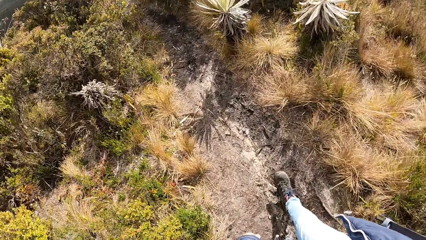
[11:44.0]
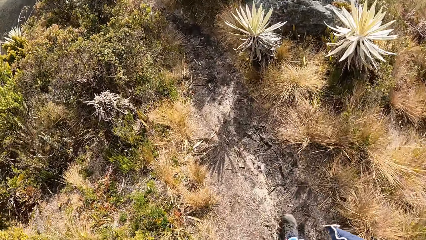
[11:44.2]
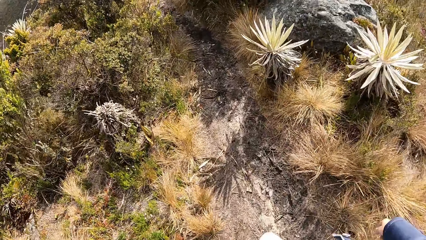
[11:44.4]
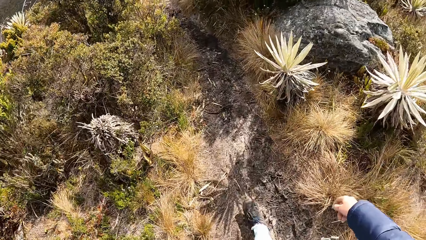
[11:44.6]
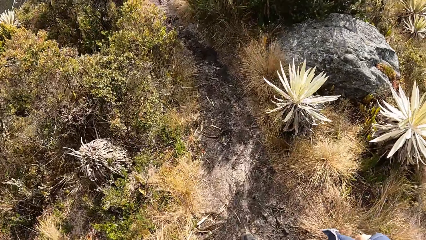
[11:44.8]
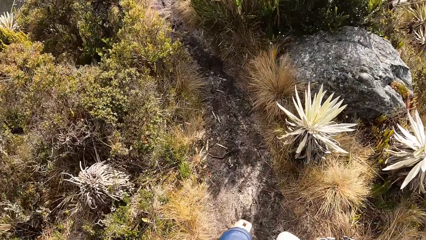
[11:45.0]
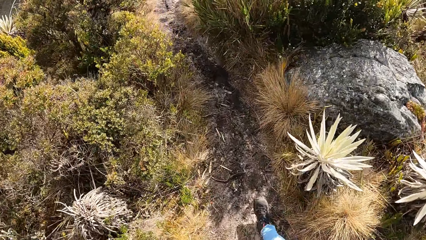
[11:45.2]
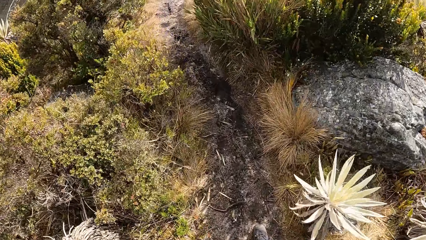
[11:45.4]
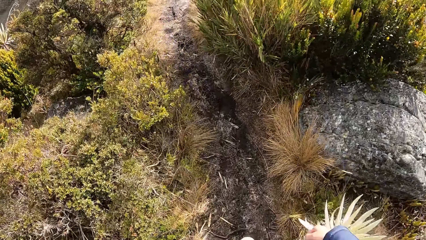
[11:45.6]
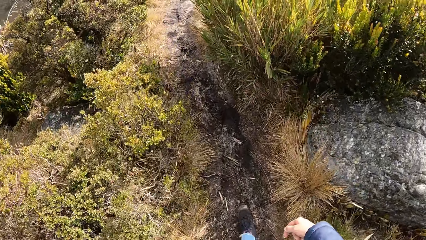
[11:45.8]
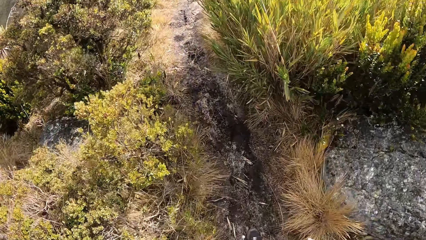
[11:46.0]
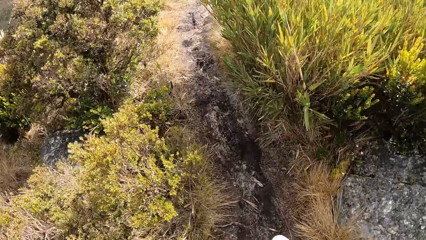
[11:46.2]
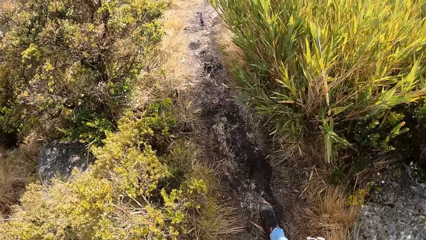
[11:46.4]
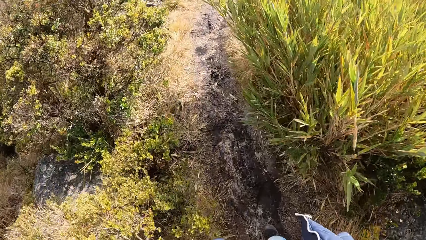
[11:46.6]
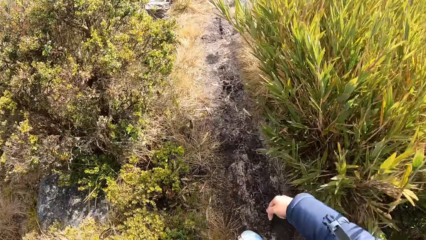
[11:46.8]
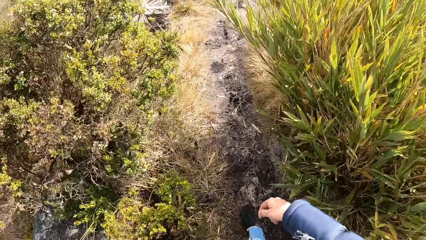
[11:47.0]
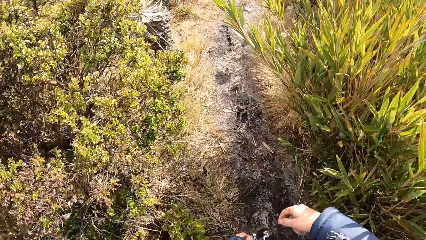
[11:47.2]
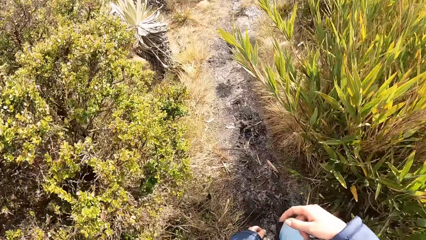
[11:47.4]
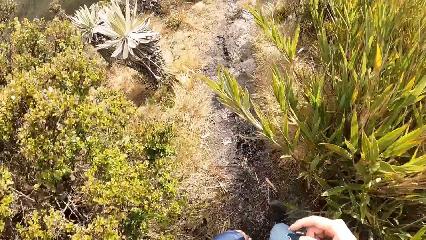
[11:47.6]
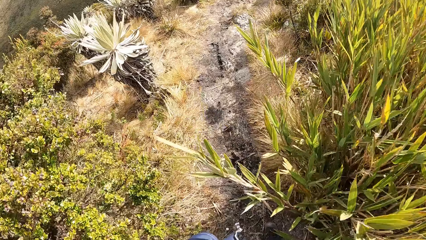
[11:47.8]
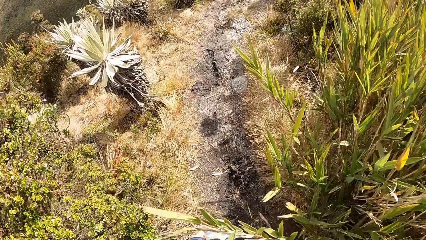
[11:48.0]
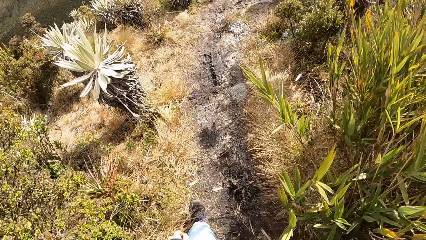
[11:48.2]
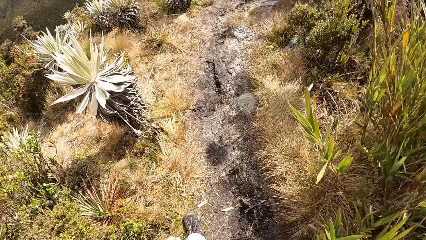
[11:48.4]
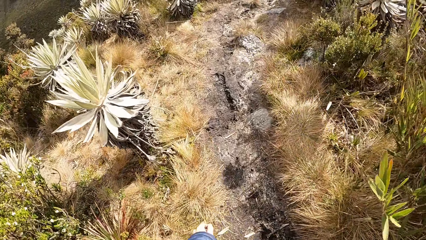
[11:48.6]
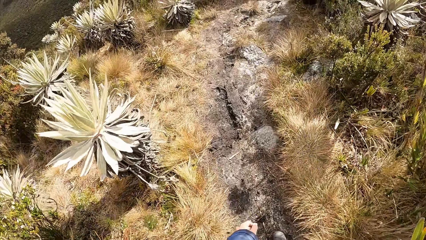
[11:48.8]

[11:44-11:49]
The camera wearer walks on the garden.

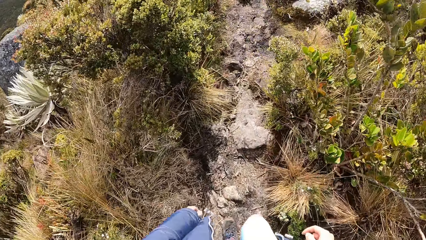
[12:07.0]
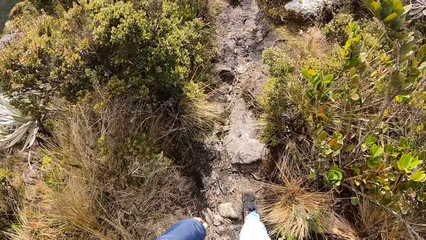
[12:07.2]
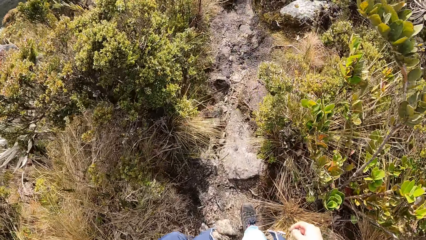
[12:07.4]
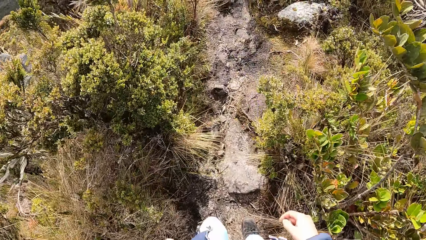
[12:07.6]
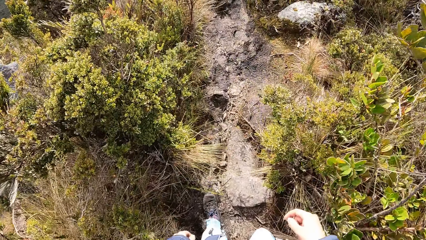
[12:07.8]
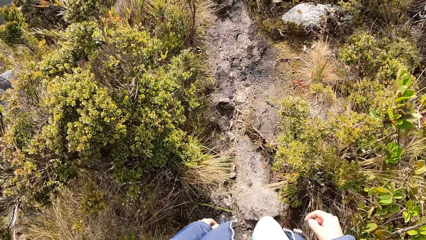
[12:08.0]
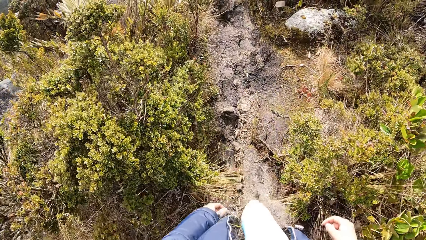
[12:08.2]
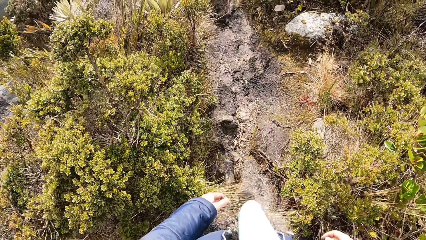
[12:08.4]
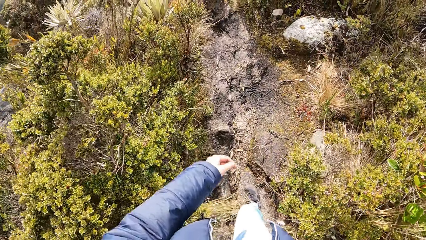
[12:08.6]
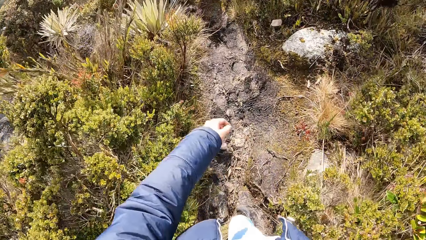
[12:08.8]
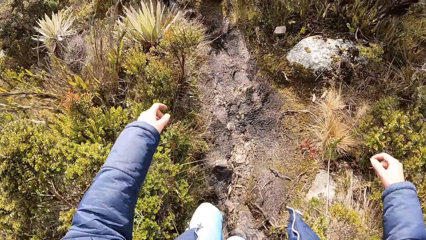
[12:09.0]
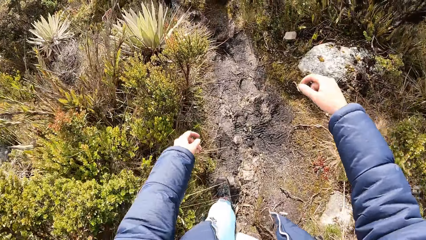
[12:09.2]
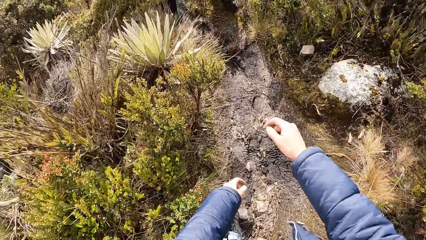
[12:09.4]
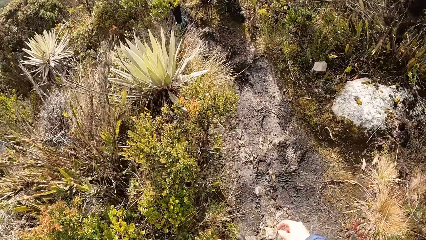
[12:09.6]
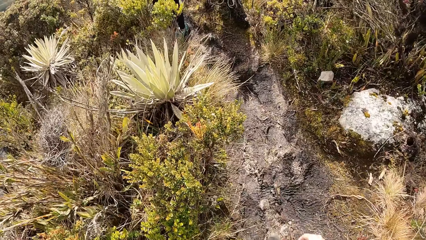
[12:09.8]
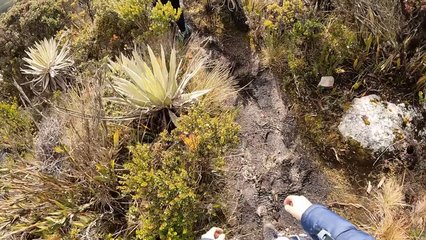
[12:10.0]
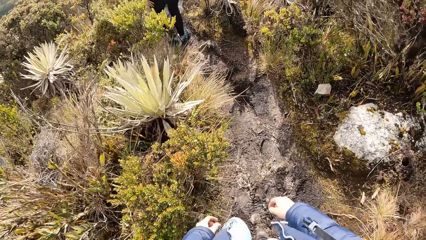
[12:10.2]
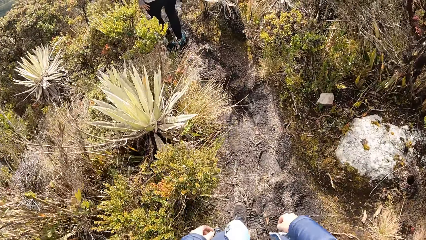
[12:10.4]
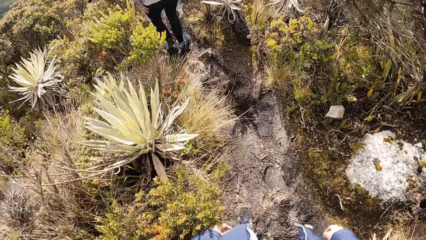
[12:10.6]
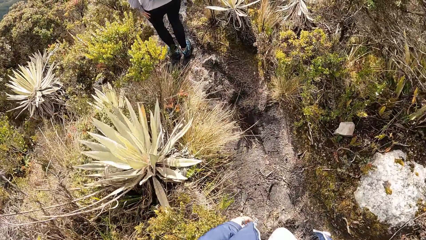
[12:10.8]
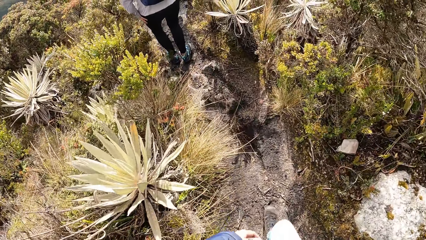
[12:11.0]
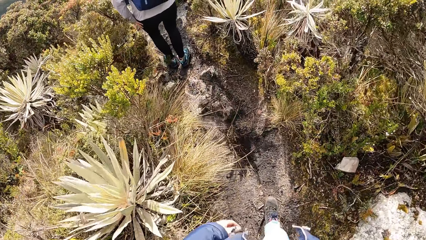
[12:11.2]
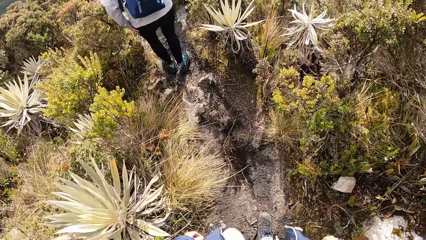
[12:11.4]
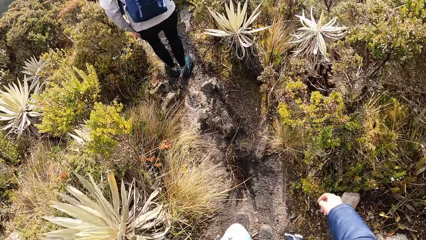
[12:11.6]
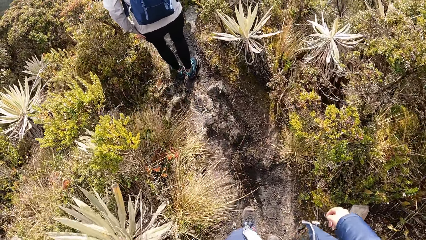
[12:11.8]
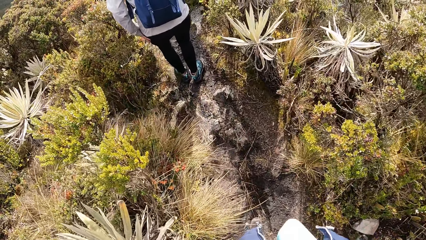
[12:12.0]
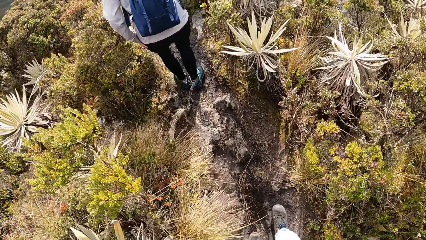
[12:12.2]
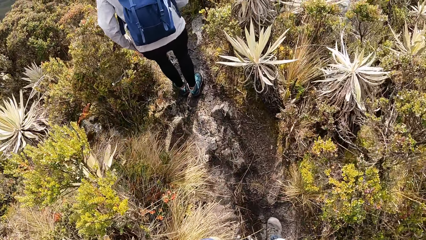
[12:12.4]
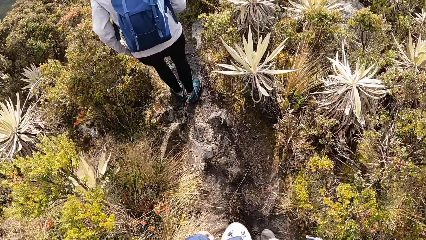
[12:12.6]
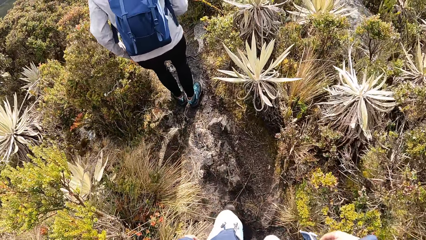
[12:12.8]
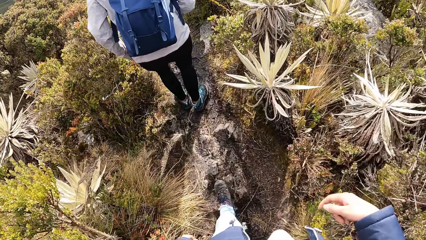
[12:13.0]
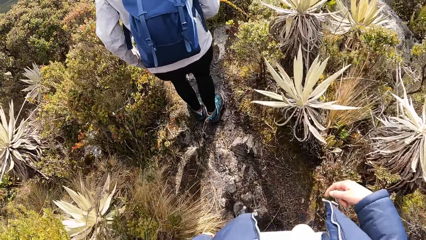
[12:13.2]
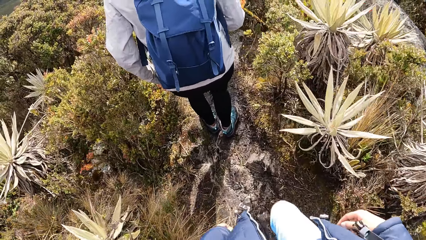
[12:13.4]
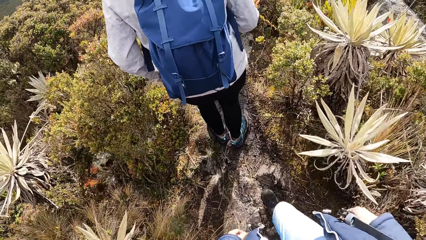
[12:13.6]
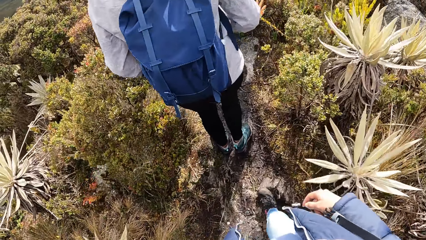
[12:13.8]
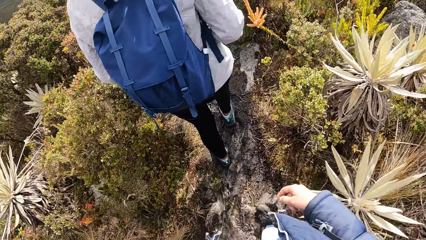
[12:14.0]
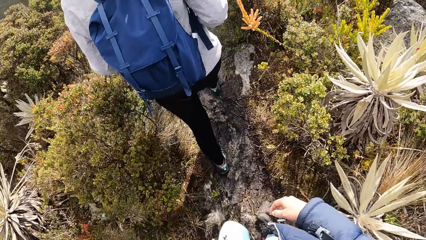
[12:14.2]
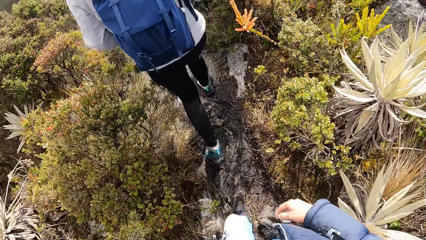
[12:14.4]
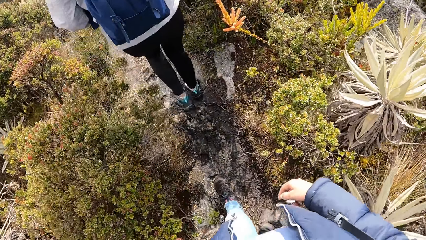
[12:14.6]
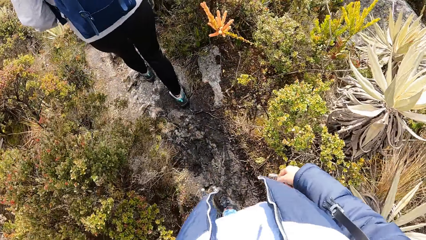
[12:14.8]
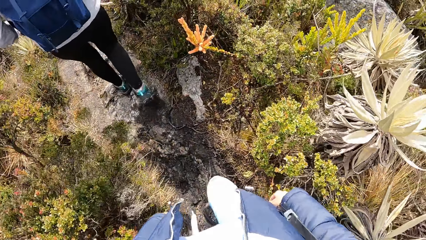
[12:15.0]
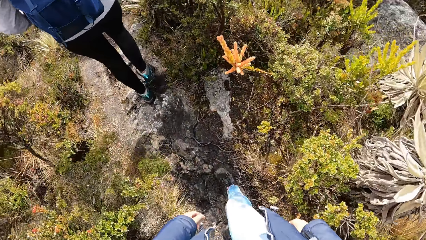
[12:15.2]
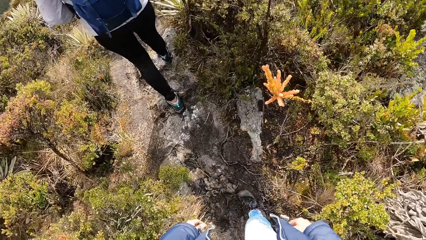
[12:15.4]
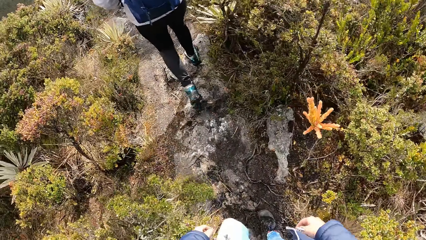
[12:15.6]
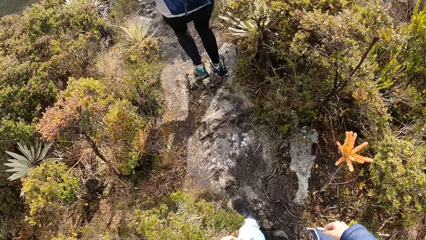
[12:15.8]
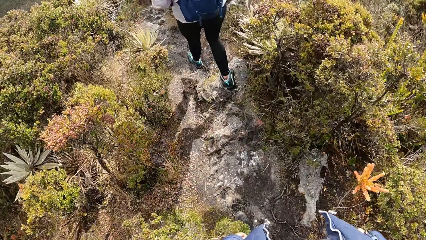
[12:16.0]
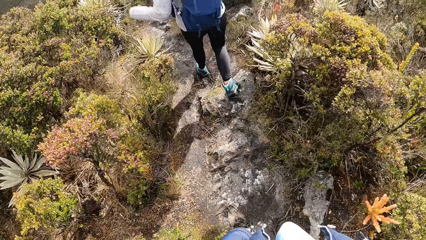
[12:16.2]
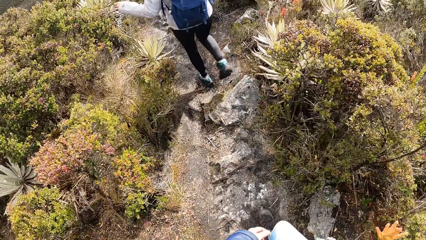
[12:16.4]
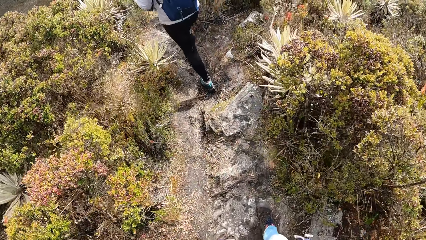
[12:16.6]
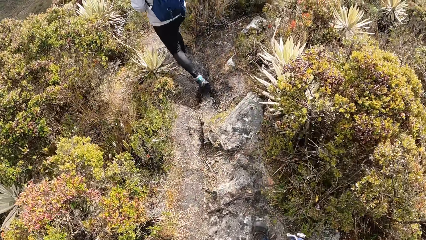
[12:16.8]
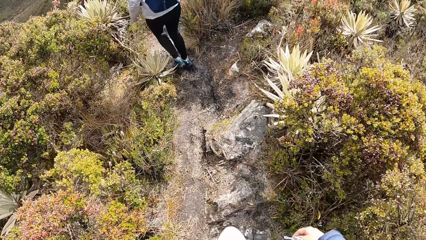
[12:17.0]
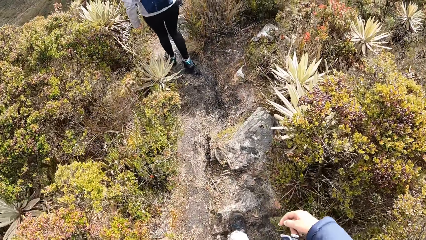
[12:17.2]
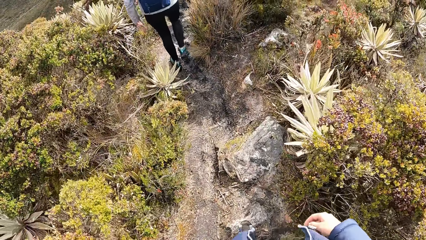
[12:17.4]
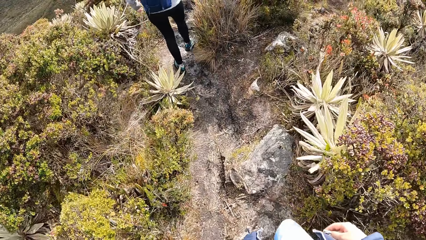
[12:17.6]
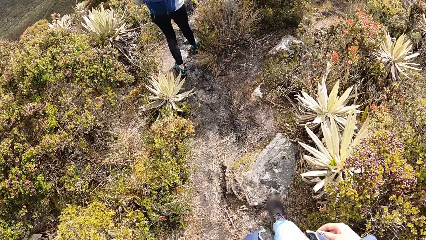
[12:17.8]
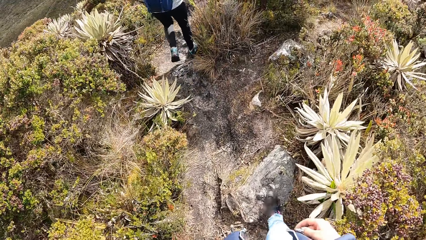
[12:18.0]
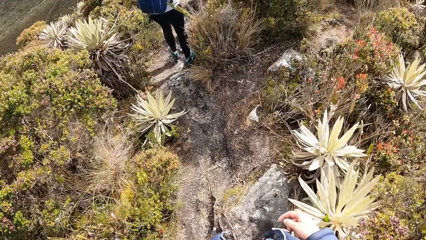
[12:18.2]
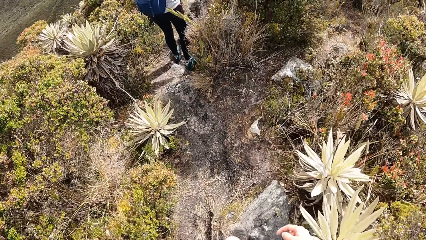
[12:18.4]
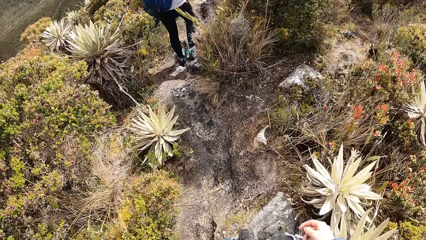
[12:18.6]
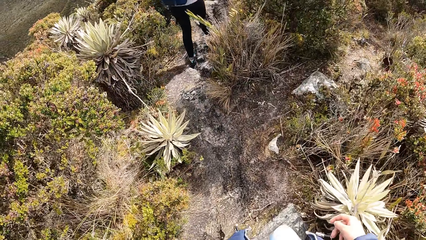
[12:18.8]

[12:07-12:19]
The camera wearer limps on the garden. A person stands ahead of the camera wearer. The camera wearer walks on the garden. The person walks ahead of the camera wearer. The camera wearer walks on the garden.
